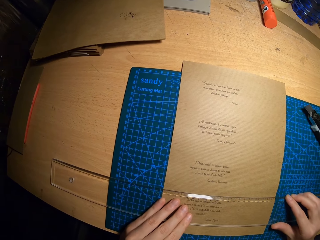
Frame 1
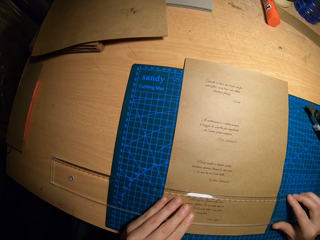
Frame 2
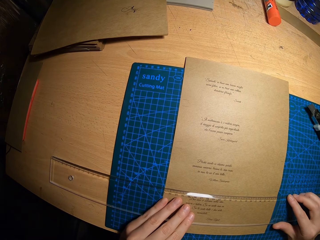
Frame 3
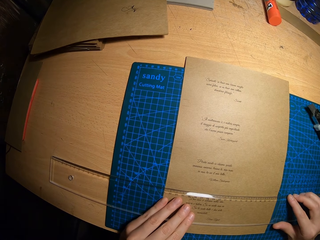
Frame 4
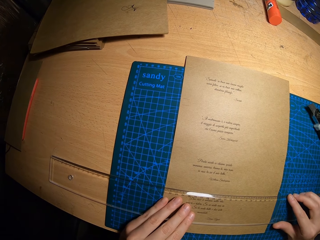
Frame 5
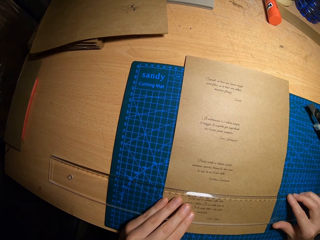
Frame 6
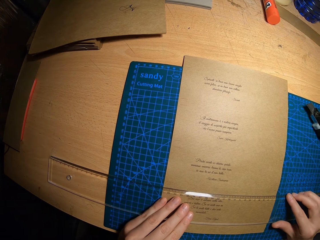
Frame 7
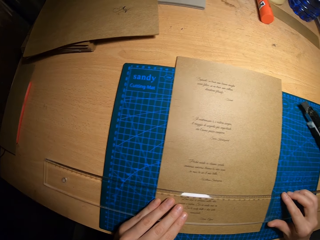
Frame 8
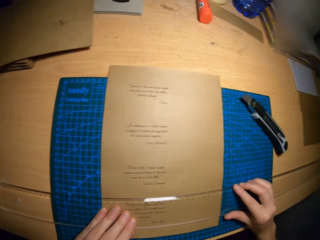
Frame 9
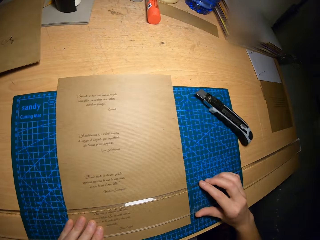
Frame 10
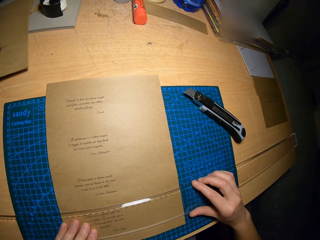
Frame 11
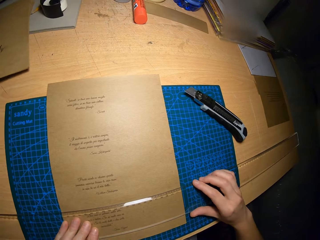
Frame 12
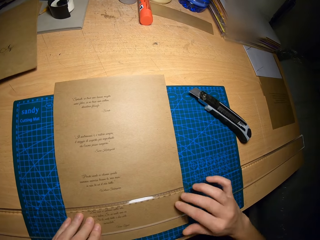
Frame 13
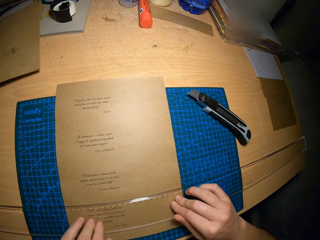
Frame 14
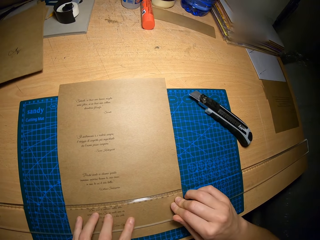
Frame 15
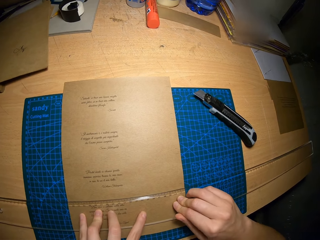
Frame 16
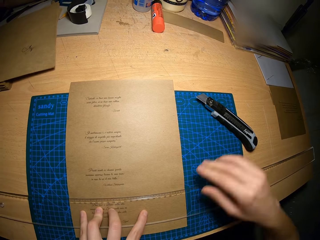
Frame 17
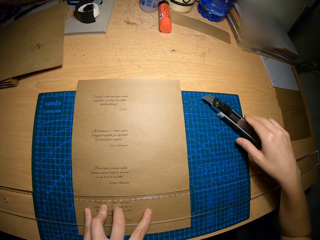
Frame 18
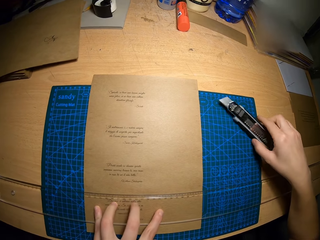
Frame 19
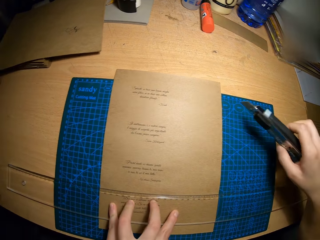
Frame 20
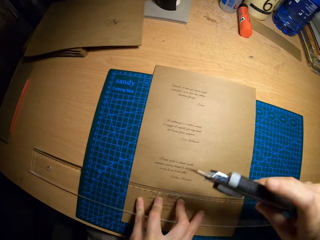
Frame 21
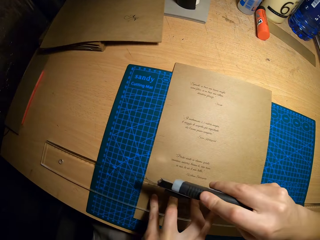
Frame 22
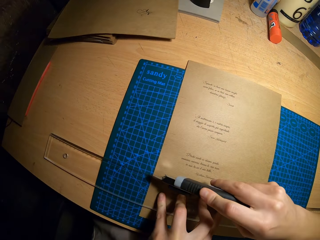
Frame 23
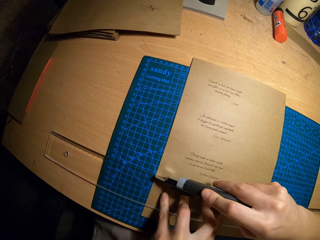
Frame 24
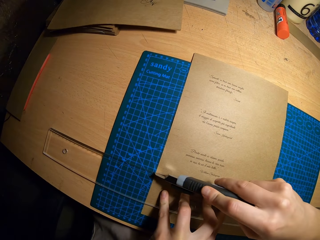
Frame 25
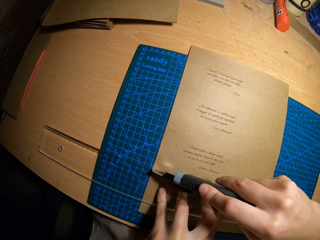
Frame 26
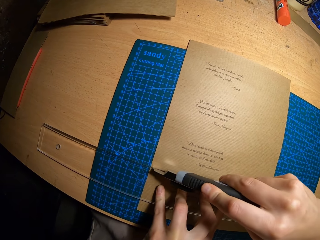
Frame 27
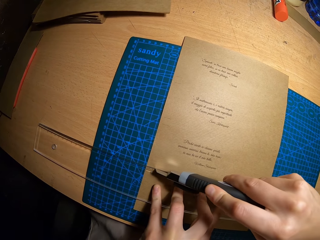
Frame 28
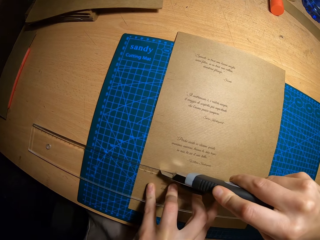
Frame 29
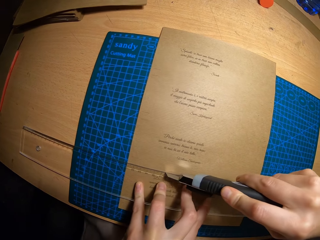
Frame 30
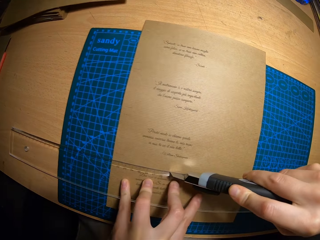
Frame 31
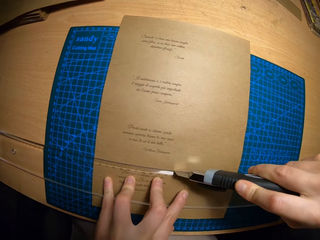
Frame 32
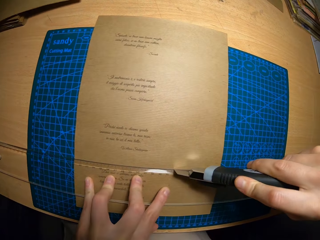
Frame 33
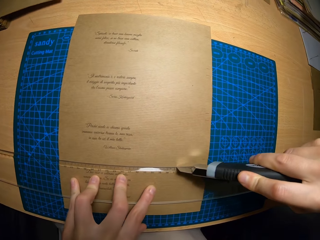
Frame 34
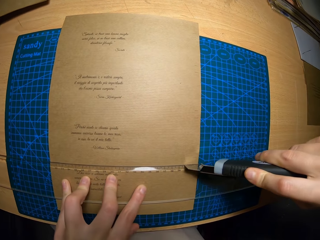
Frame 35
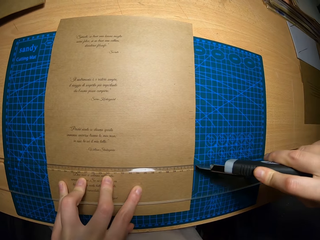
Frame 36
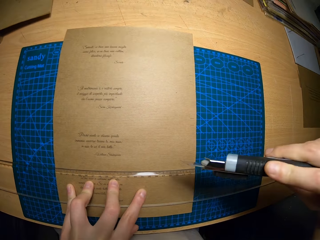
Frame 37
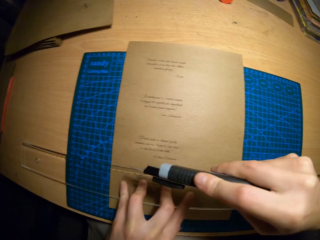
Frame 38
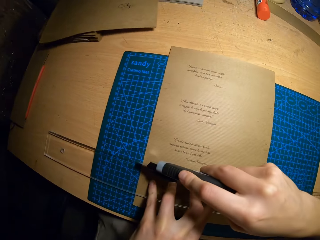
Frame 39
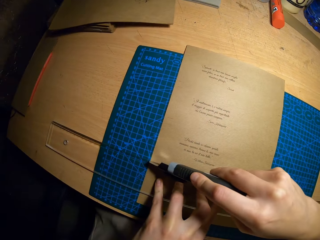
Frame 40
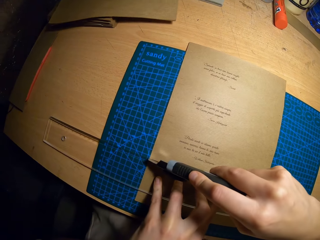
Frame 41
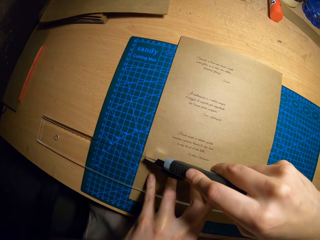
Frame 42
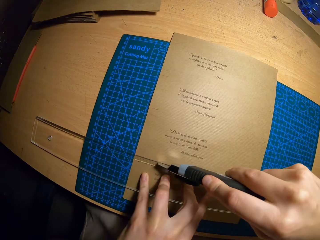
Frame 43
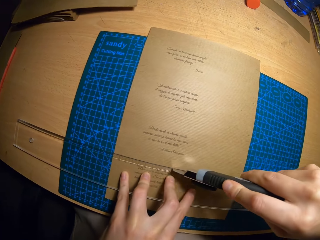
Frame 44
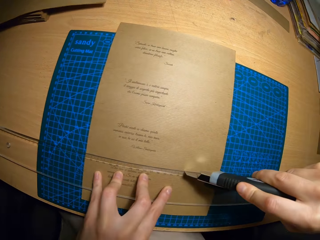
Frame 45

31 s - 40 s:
The camera wearer picks up the box cutter from the table with his right hand. He cuts the lower part of the brown cardboard with the box cutter in his right hand.

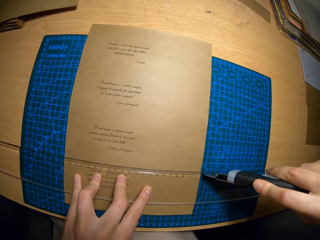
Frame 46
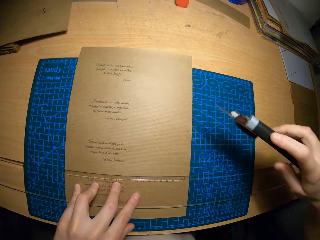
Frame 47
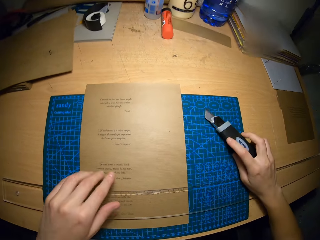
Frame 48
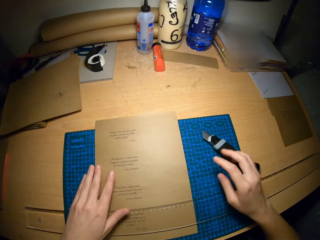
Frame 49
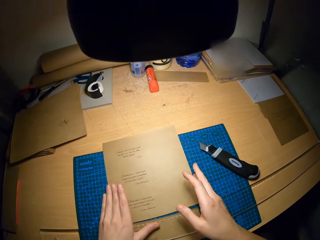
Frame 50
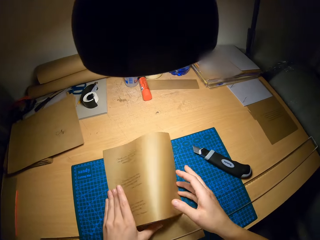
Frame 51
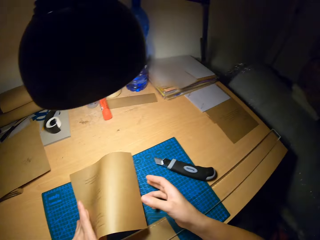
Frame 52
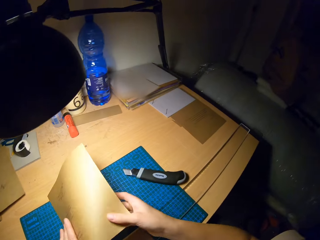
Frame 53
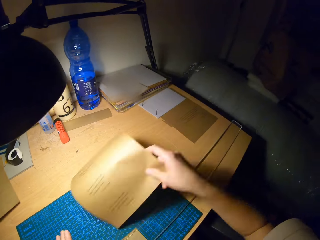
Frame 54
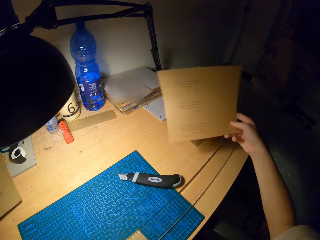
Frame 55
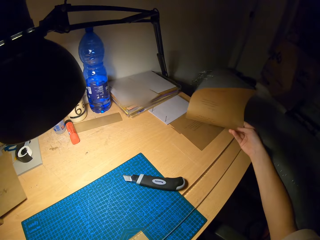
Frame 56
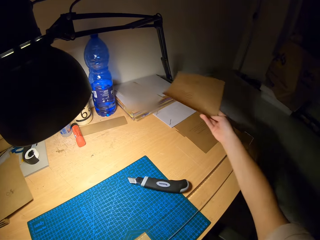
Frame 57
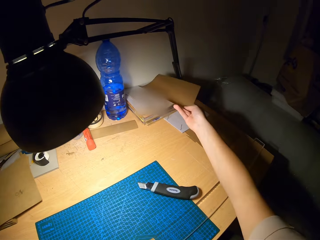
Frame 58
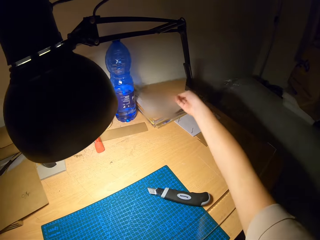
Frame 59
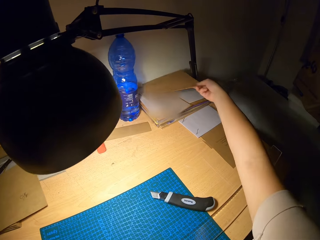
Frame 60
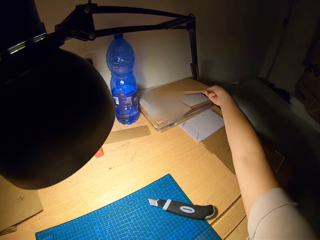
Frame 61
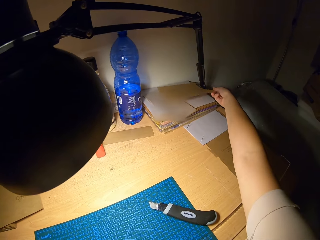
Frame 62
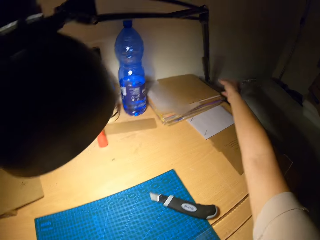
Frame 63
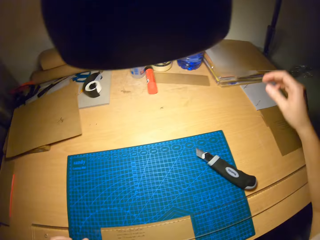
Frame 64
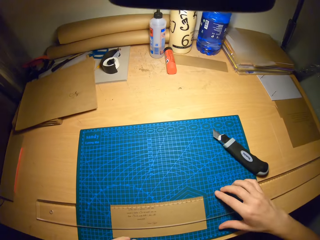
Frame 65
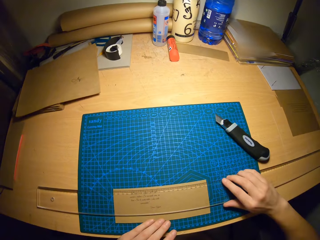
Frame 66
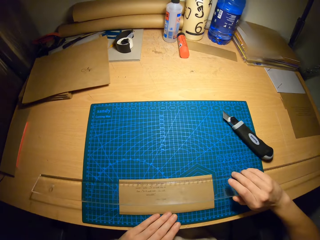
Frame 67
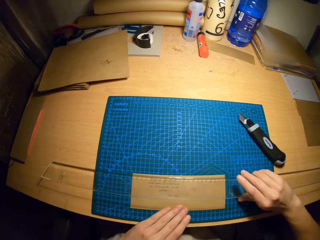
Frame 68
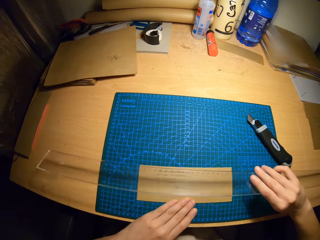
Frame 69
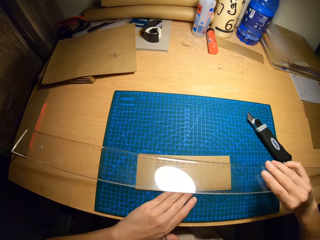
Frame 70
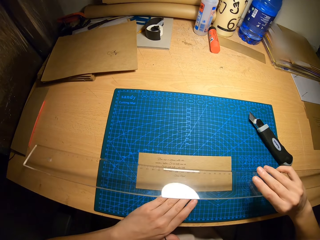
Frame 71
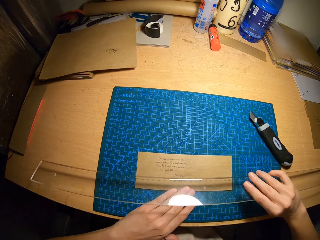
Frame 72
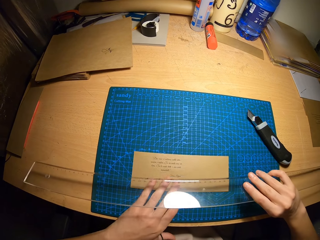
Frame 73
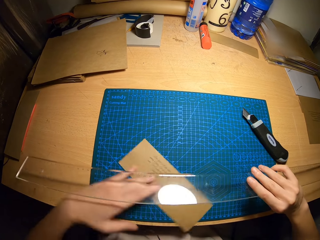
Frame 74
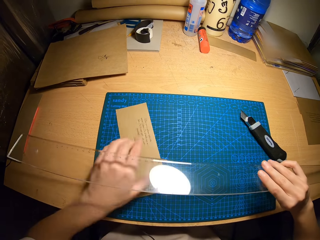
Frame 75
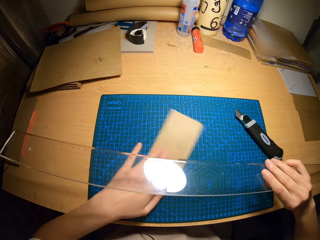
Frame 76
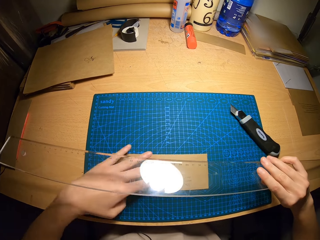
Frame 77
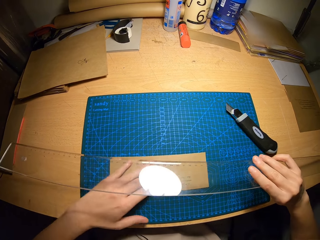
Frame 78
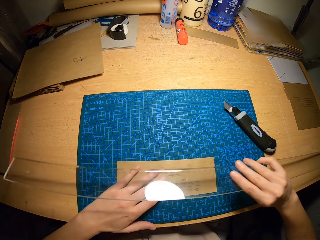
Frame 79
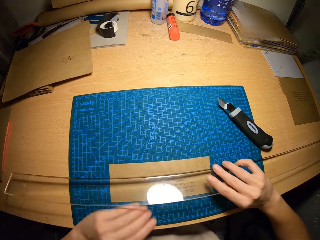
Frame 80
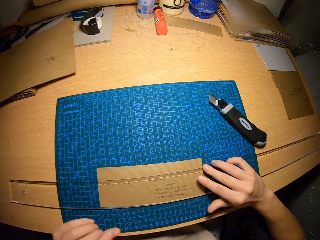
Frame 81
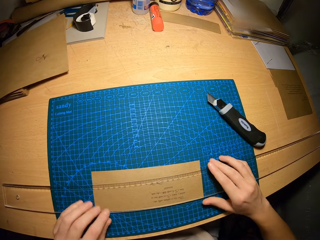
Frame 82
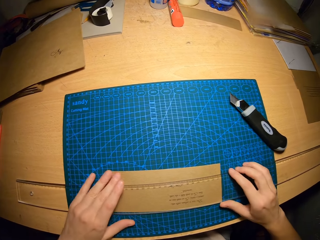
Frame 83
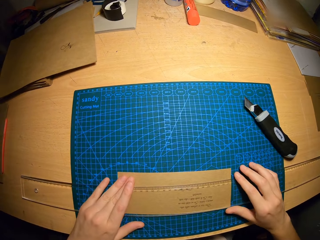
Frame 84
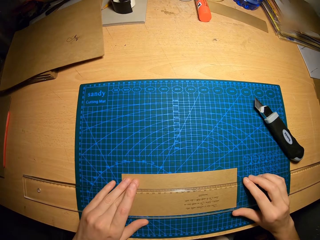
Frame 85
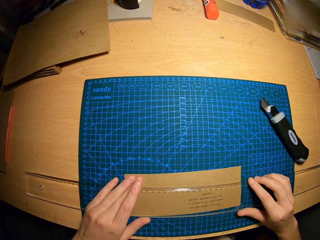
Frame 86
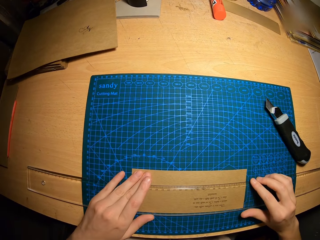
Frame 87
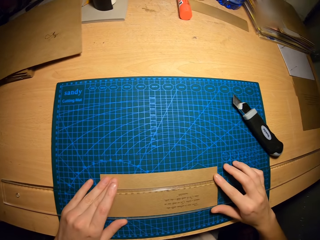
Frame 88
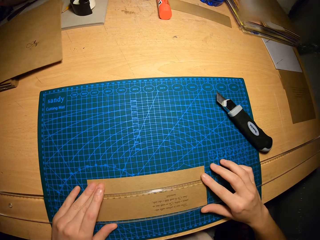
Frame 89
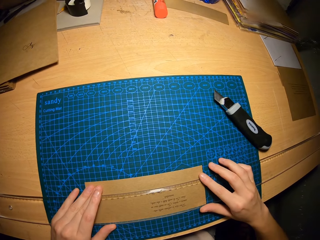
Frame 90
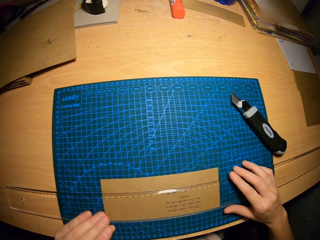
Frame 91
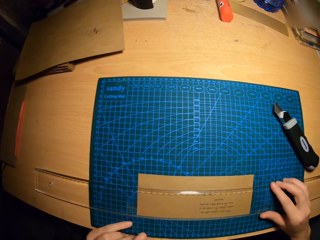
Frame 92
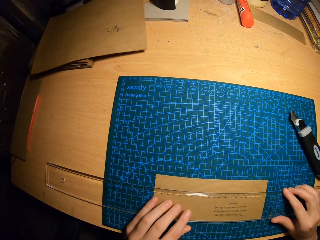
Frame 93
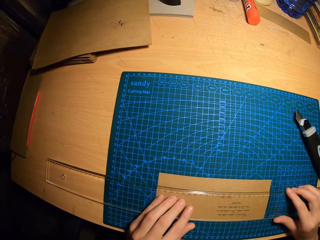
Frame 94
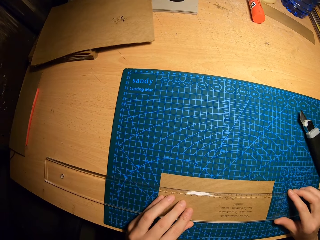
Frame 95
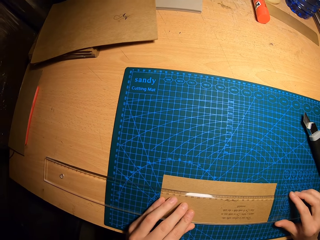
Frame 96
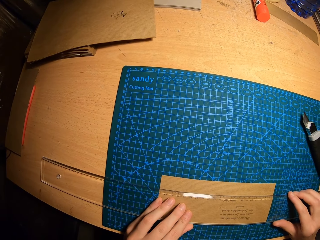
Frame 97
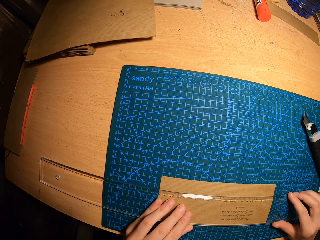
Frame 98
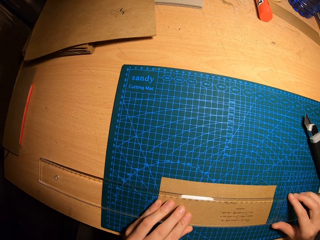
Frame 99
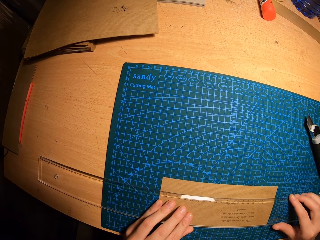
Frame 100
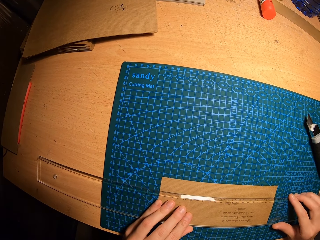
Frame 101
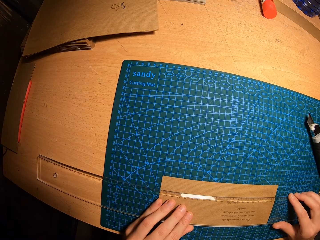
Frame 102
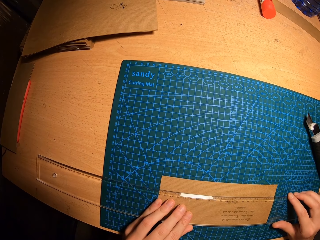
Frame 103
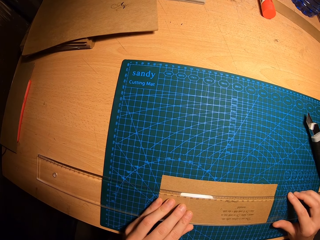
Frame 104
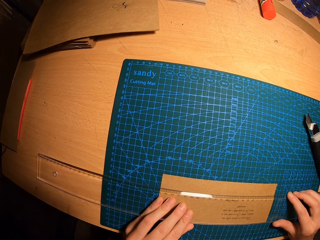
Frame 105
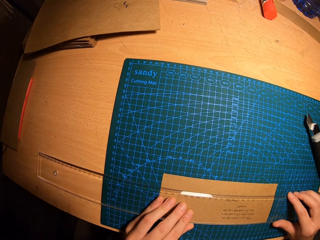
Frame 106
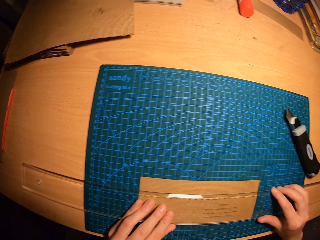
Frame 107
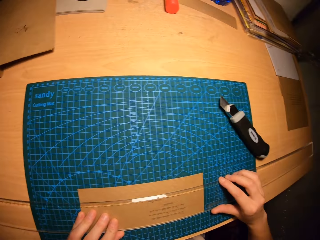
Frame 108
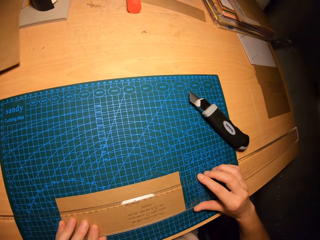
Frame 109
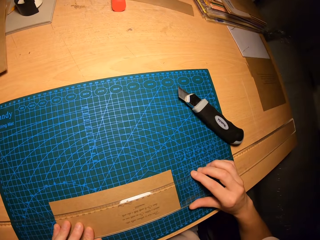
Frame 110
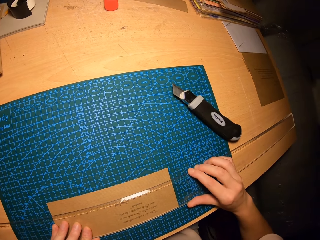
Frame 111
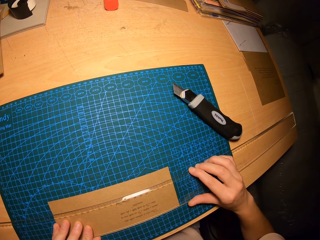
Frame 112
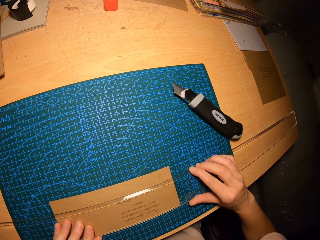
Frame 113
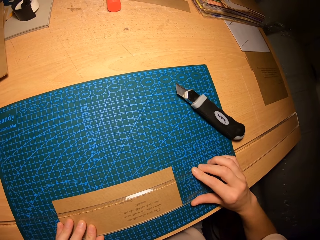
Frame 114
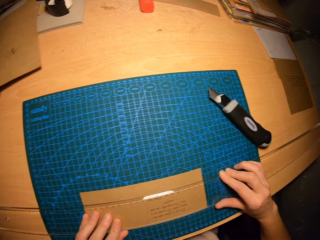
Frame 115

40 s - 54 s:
The camera wearer drops the box cutter on the table with his right hand. He moves the upper part of the brown cardboard or craft paper from the cutting mat to the right side of the table with his right hand. He picks up the craft paper from the cutting mat and puts the craft paper on the other craft papers. He lifts the ruler from the lower part of the brown cardboard with his right hand. He moves the lower part of the brown cardboard on the table with his left hand. He places the ruler on the lower part of the brown cardboard with his hands. He stares at the ruler on the craft paper.
